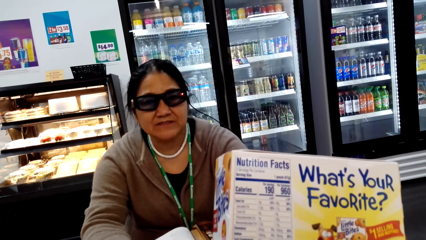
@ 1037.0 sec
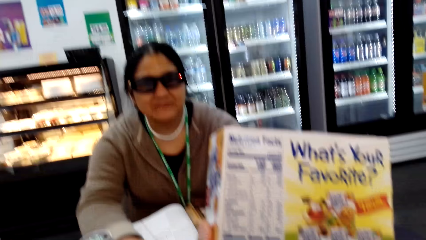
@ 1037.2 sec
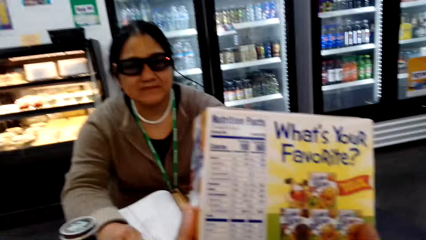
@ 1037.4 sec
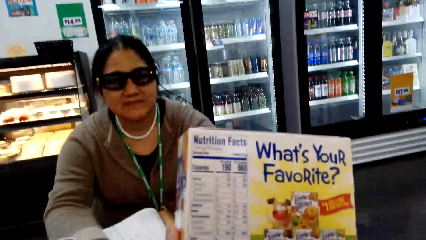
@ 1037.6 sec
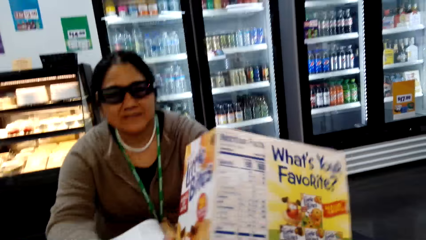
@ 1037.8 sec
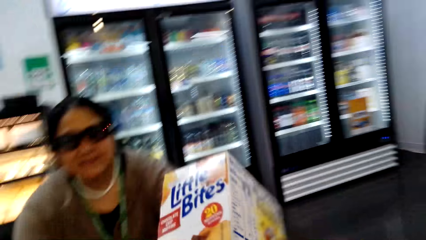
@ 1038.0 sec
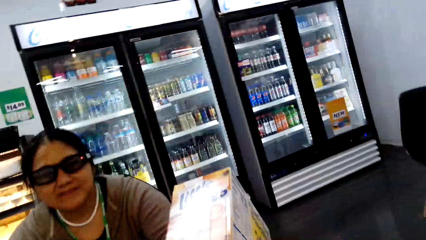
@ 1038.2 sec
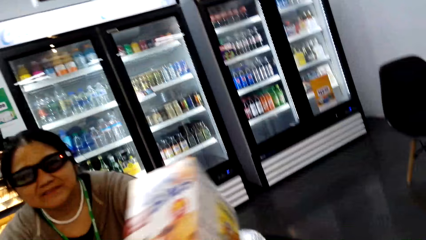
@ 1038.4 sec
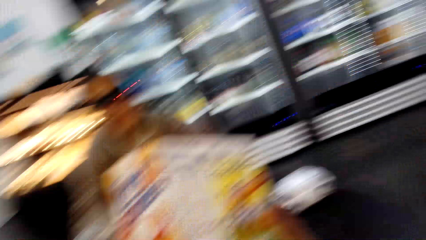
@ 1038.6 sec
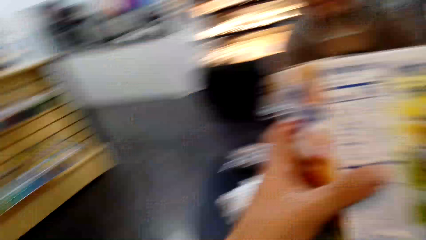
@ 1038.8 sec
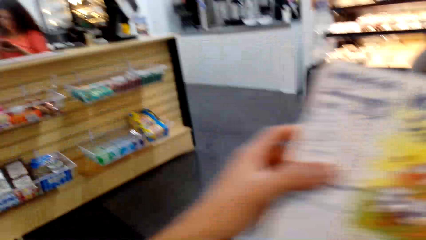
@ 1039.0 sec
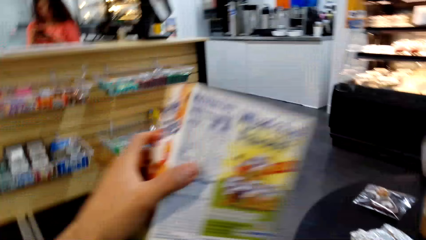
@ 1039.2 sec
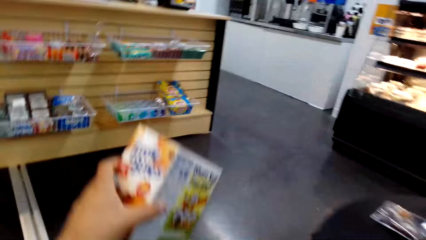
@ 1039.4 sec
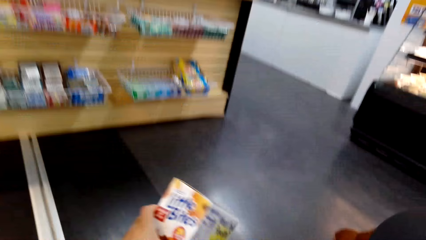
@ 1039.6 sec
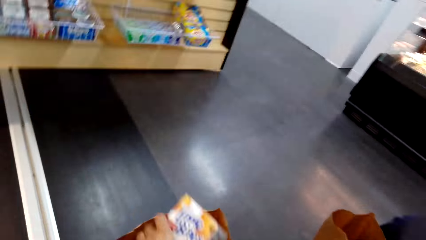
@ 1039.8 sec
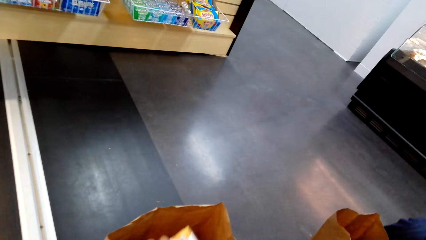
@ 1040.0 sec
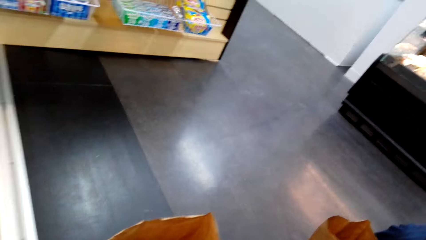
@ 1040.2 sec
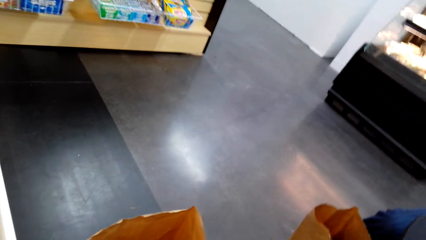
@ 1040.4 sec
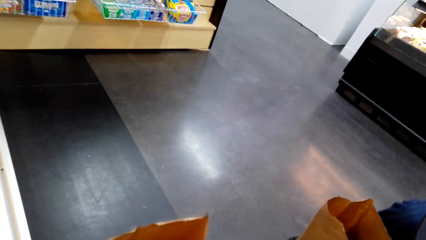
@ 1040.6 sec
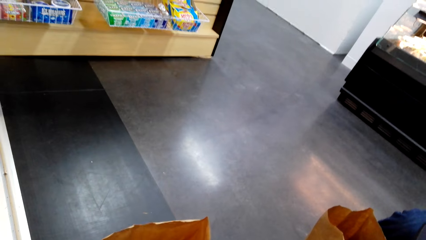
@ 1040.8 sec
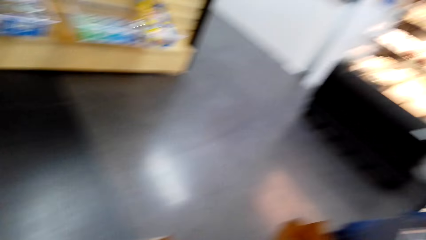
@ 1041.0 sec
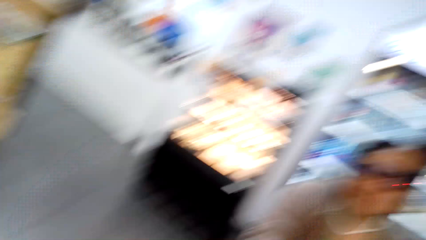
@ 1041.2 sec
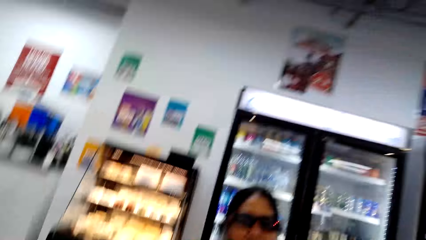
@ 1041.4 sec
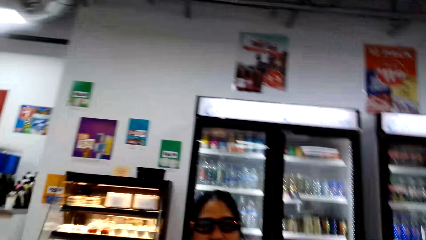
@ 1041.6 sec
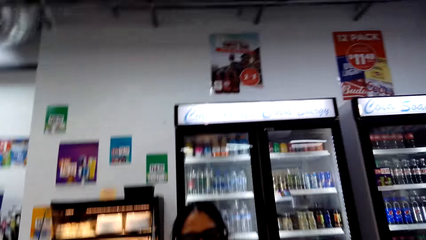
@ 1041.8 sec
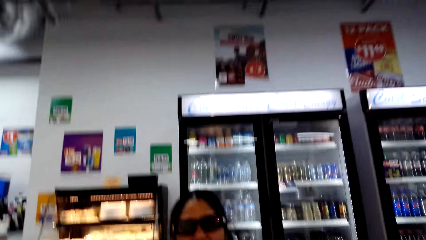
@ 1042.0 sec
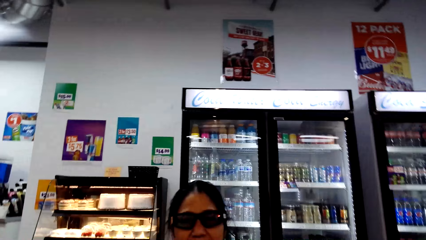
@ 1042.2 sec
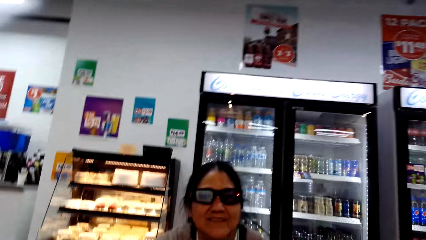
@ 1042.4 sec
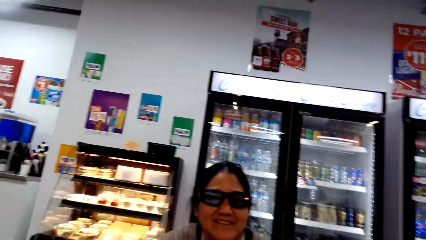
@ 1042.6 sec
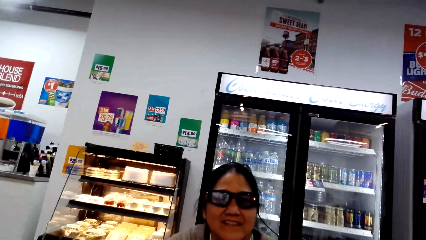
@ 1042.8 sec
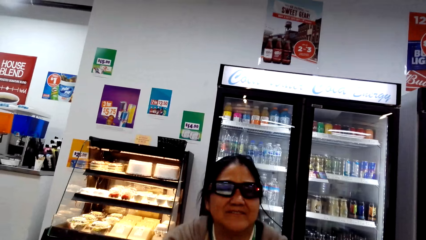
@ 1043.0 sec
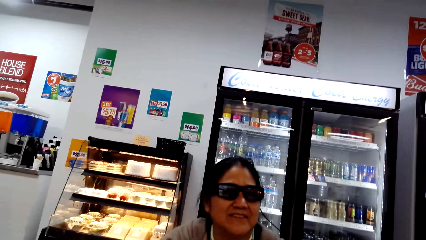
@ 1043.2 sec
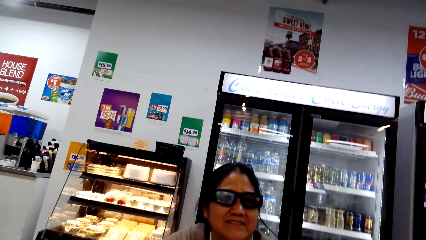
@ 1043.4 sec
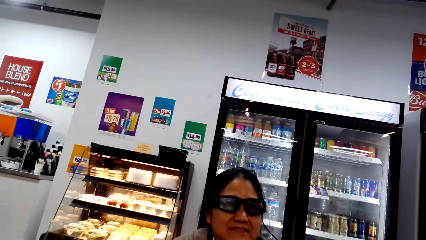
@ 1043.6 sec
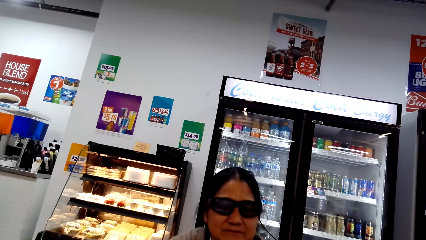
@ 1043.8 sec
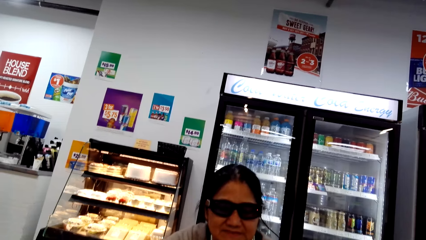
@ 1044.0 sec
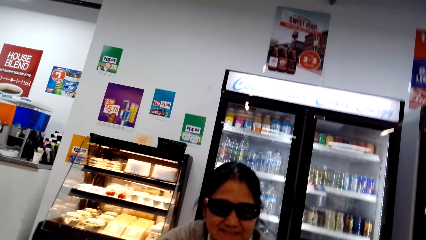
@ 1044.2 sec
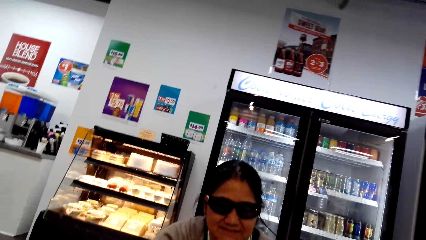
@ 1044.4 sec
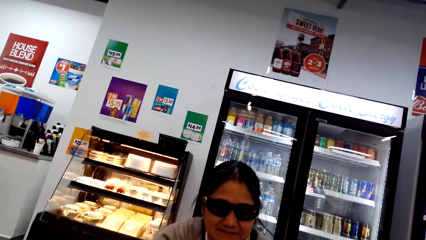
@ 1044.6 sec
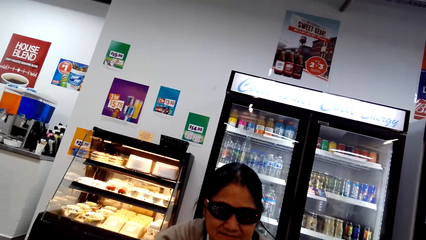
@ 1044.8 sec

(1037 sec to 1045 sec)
The camera wearer places the packet of little bites in the shopping bag.

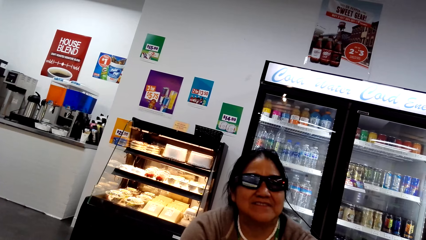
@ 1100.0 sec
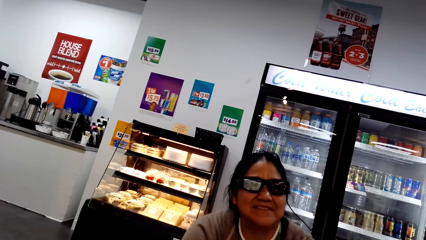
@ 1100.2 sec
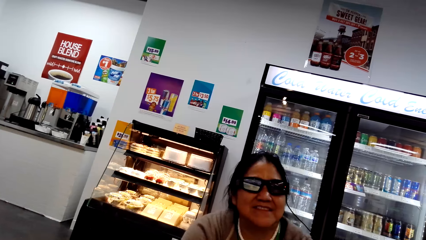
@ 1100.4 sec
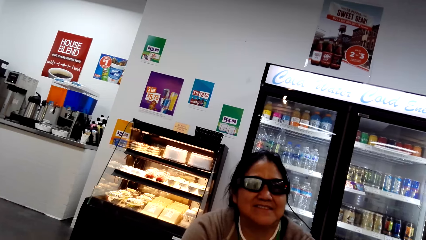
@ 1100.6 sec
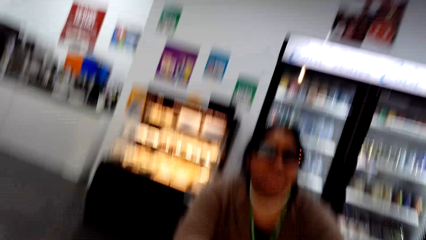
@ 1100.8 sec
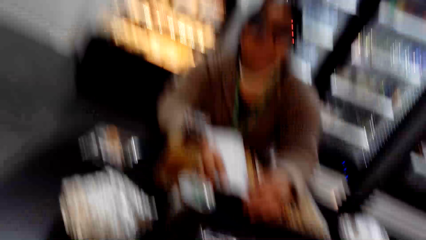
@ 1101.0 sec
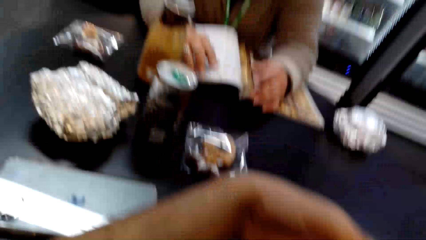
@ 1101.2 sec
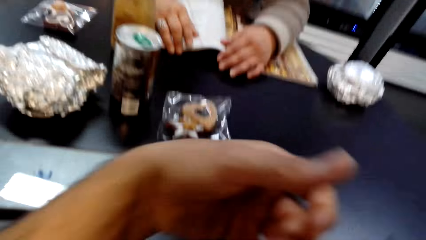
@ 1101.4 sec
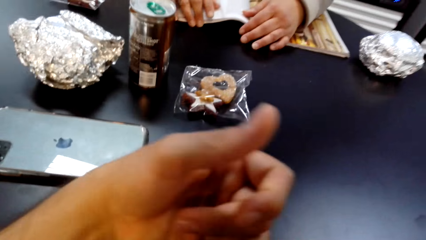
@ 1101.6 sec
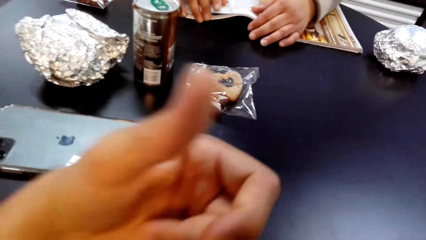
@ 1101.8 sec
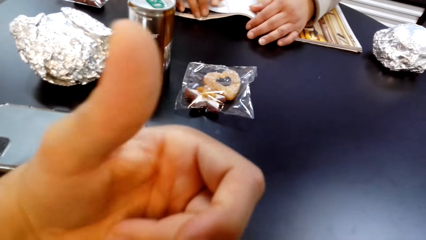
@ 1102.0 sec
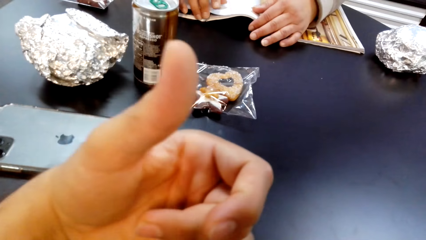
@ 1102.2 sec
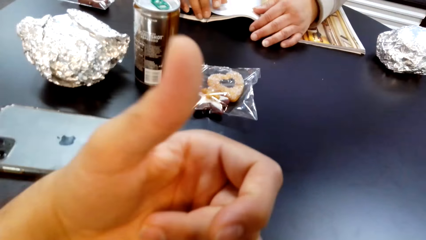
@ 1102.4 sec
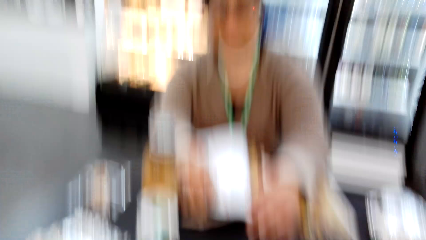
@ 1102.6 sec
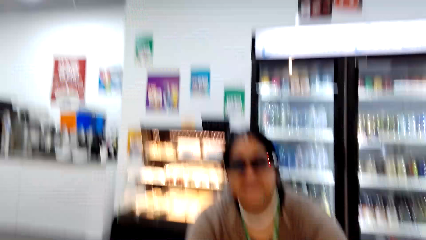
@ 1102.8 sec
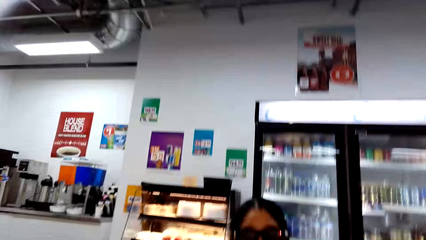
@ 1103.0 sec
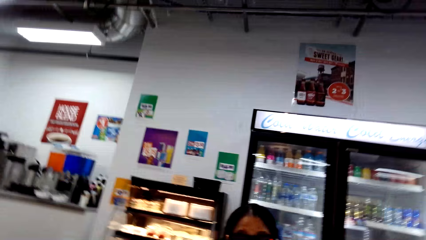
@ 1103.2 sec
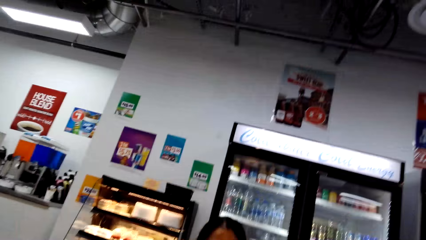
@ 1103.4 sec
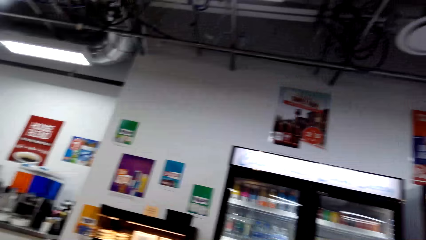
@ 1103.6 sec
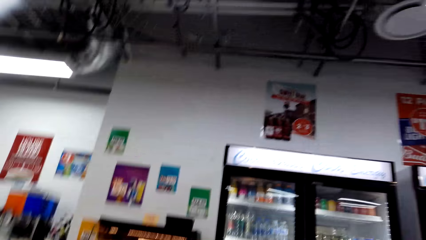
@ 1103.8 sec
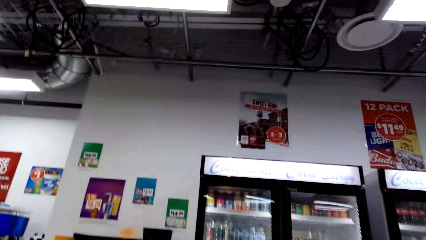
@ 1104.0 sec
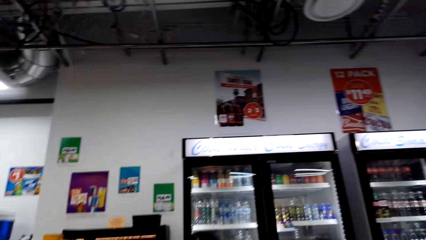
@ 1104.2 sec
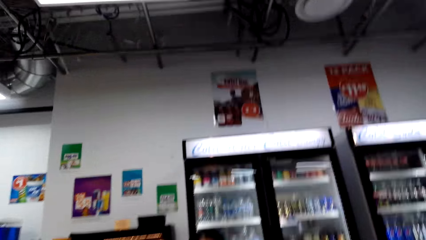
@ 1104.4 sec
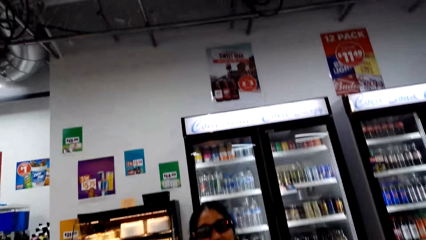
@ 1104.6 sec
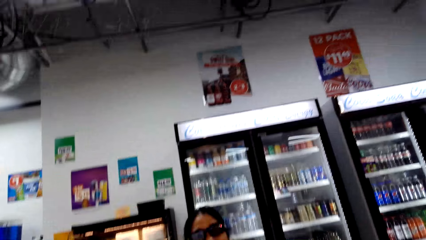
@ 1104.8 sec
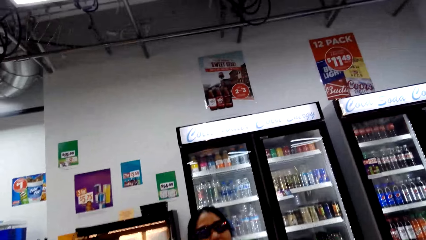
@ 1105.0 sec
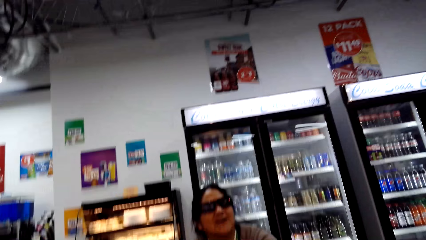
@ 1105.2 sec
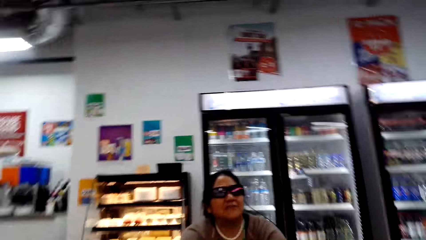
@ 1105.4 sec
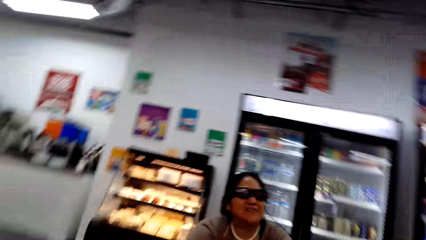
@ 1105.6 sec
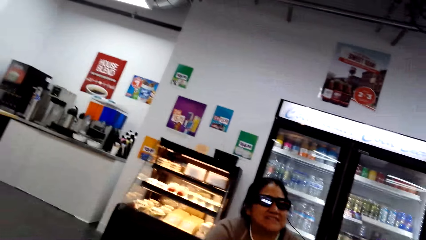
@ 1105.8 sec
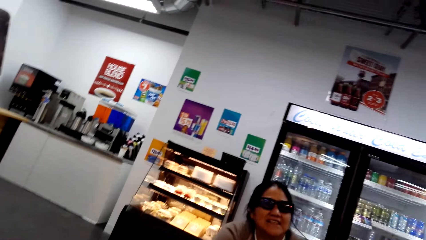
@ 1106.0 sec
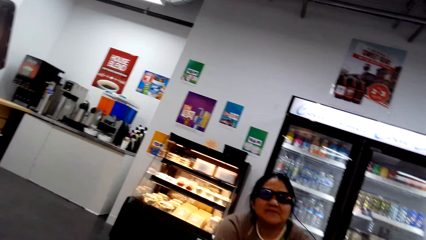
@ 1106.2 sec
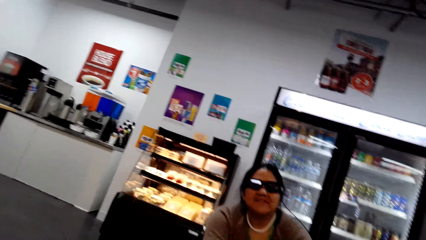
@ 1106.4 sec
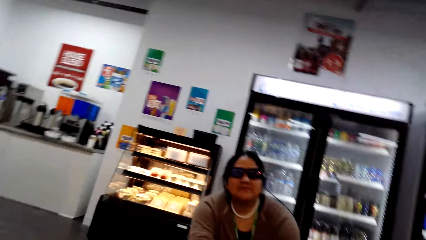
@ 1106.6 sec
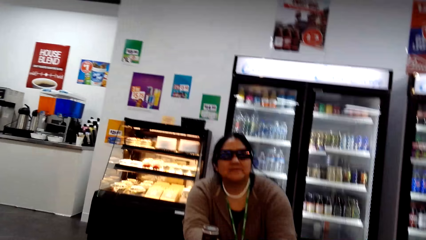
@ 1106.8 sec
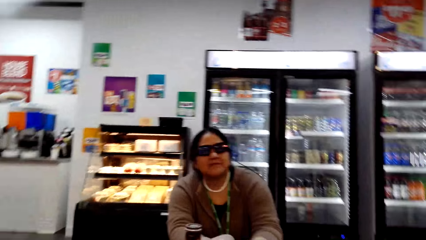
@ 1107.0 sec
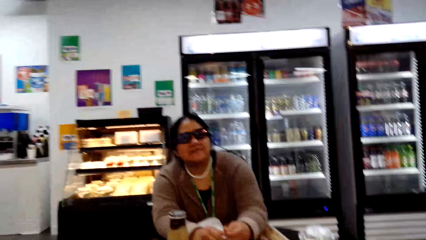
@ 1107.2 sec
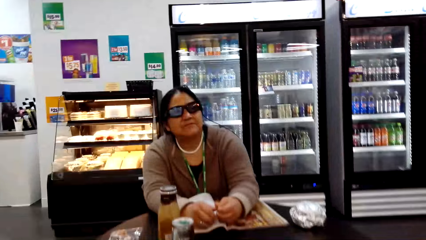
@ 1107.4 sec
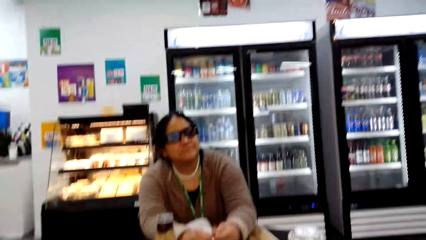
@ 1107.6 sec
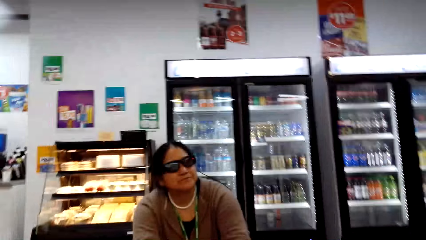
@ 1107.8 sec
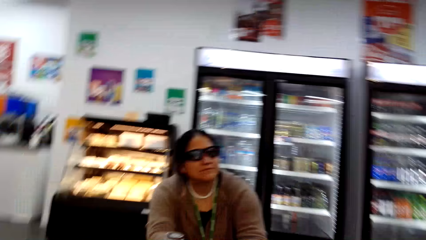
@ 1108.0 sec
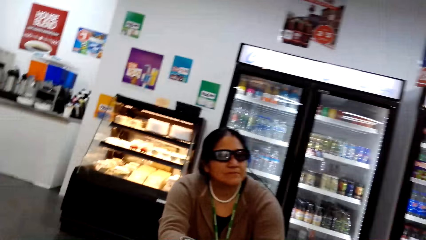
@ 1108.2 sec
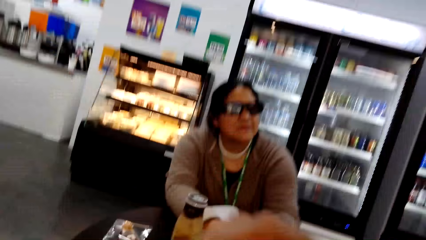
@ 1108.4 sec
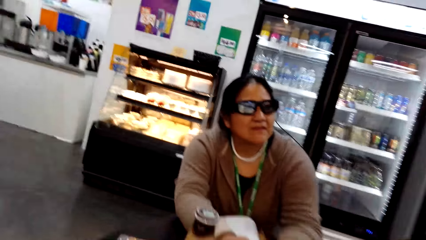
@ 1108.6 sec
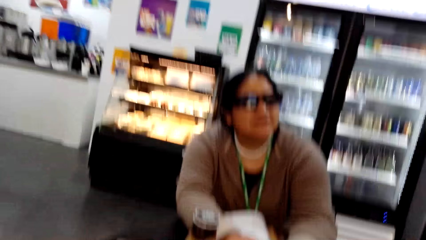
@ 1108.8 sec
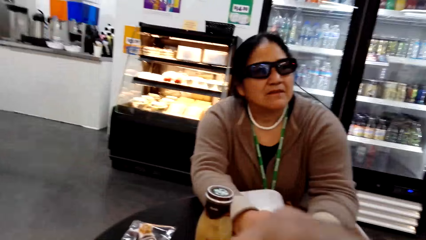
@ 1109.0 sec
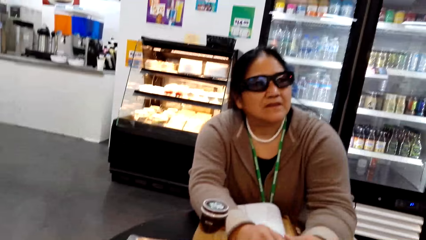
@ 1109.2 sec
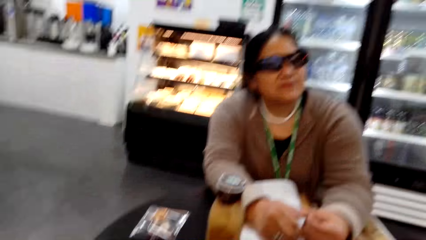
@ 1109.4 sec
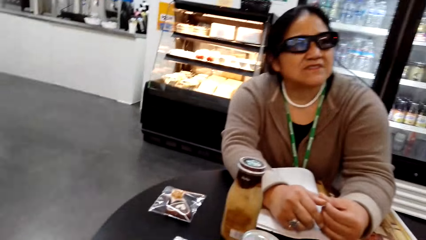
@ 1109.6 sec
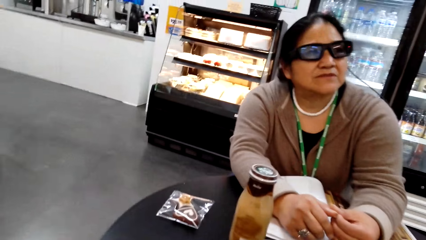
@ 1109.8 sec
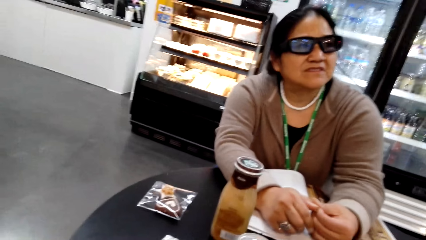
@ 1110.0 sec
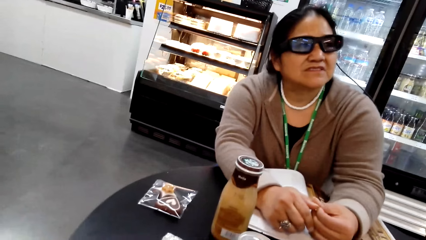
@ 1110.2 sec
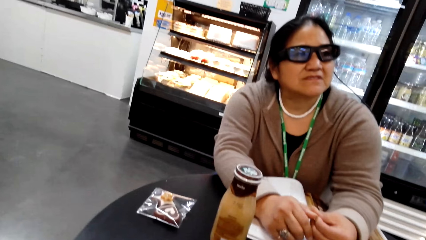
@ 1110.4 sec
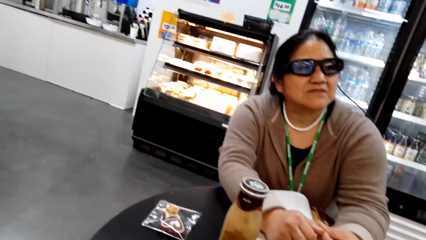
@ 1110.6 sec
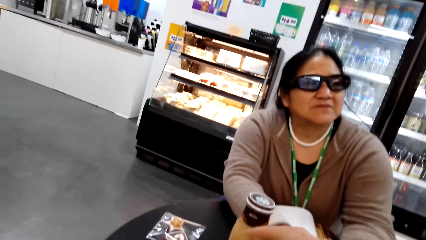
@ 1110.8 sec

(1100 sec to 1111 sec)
The camera wearer gestures out.
